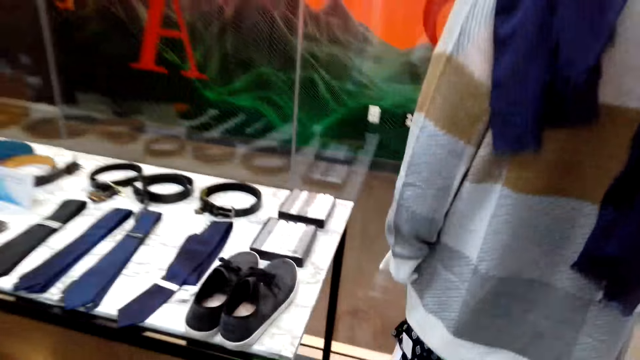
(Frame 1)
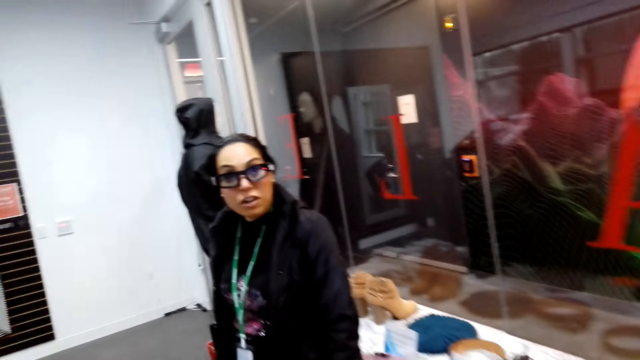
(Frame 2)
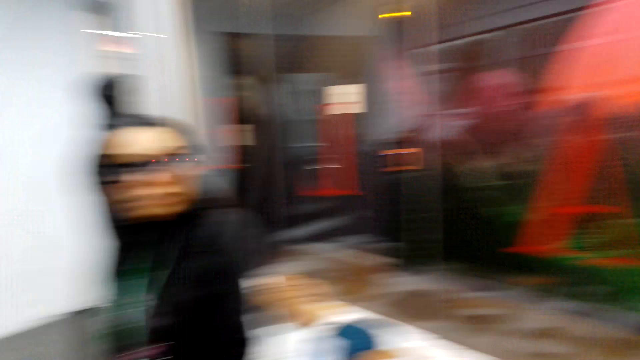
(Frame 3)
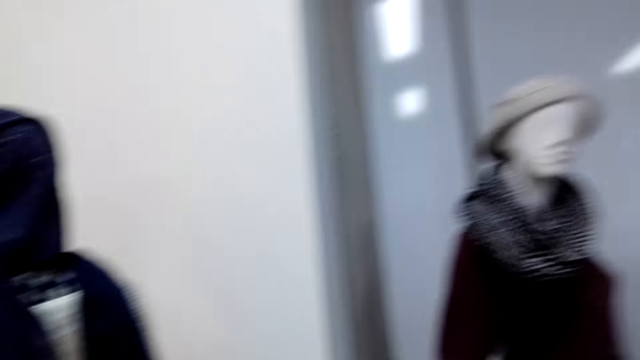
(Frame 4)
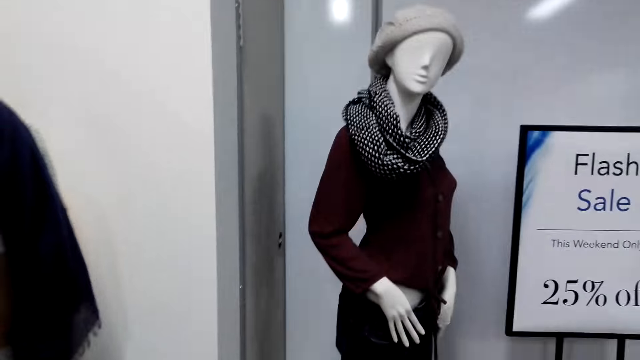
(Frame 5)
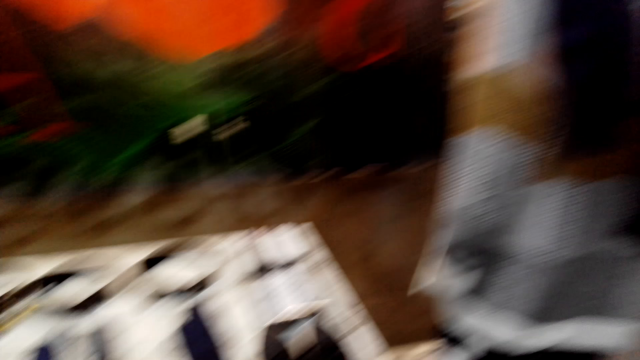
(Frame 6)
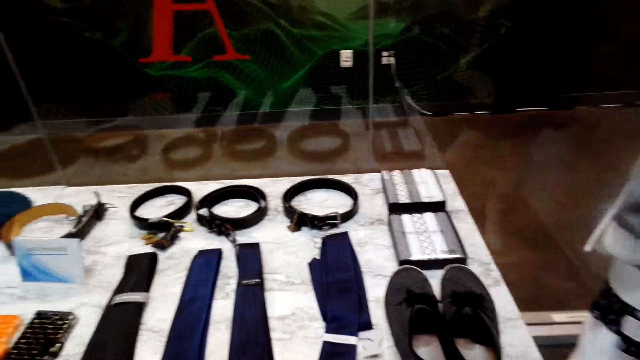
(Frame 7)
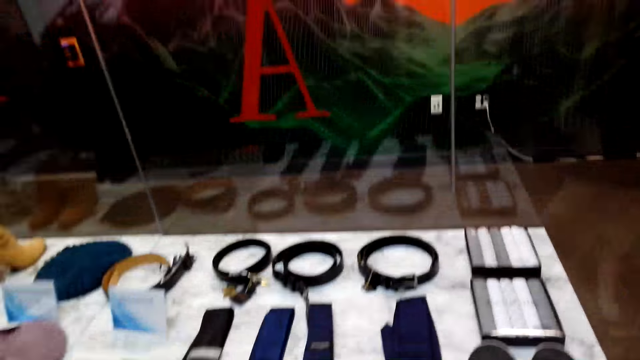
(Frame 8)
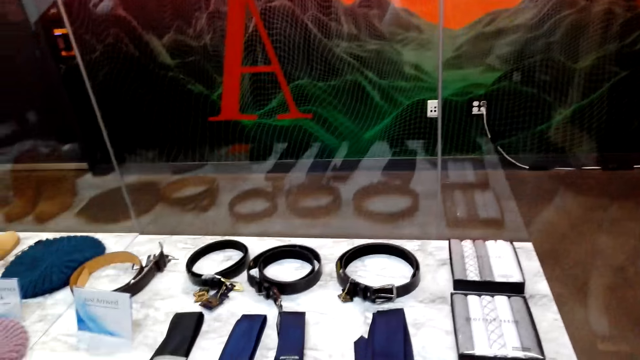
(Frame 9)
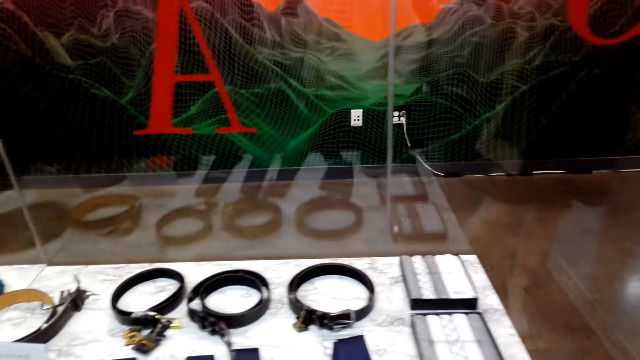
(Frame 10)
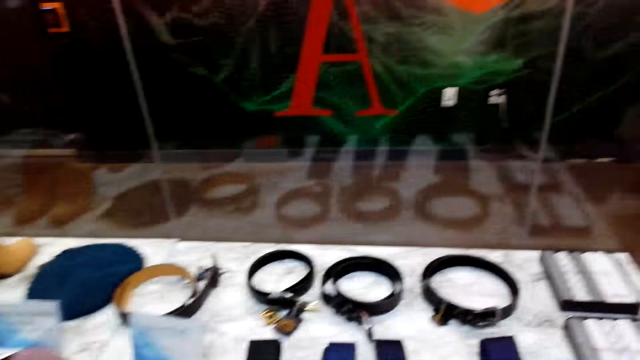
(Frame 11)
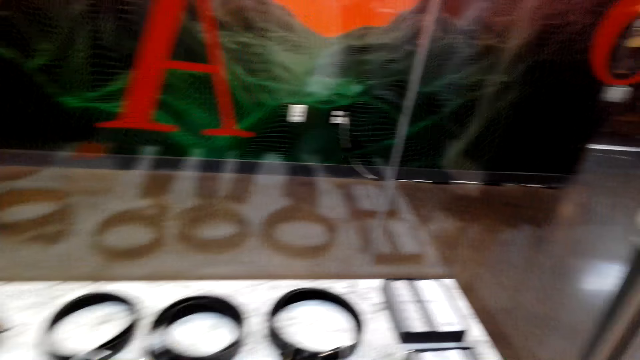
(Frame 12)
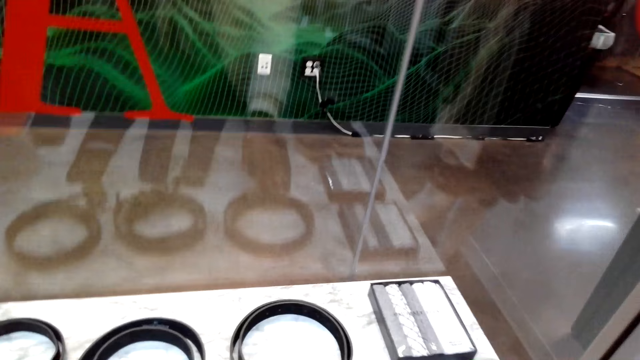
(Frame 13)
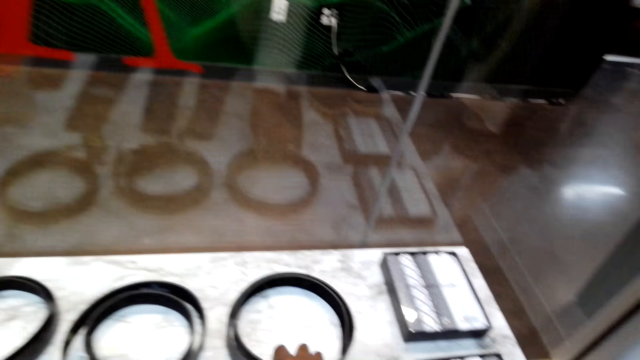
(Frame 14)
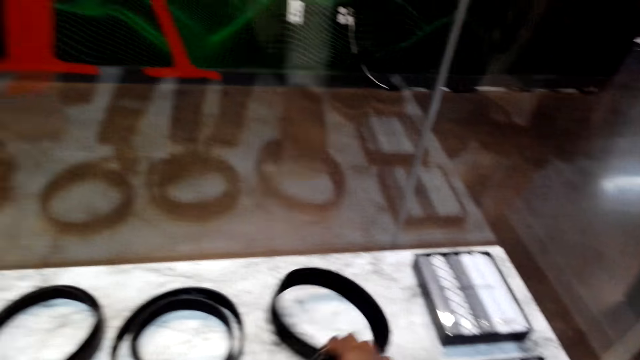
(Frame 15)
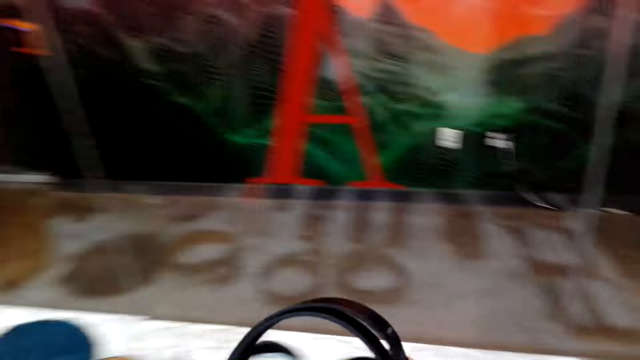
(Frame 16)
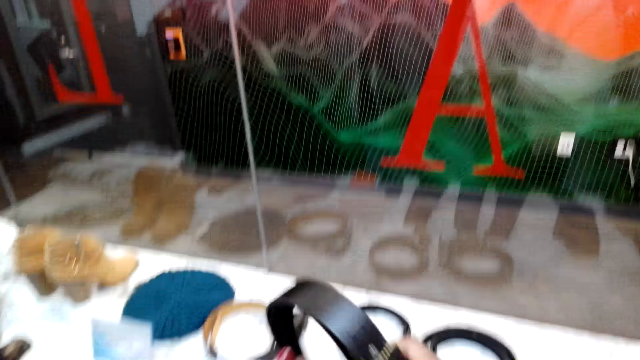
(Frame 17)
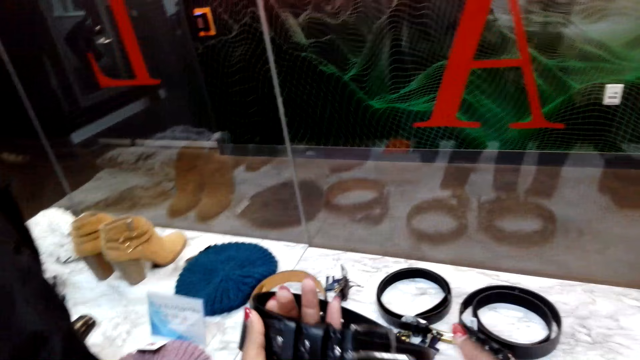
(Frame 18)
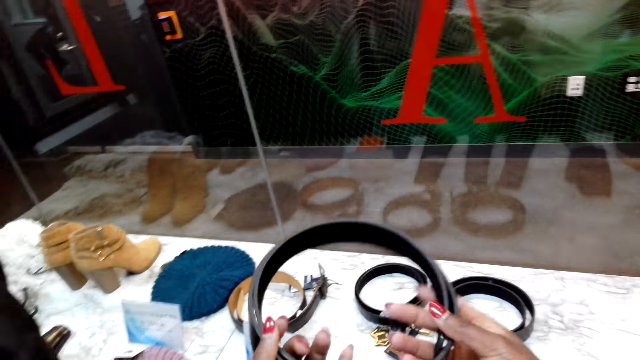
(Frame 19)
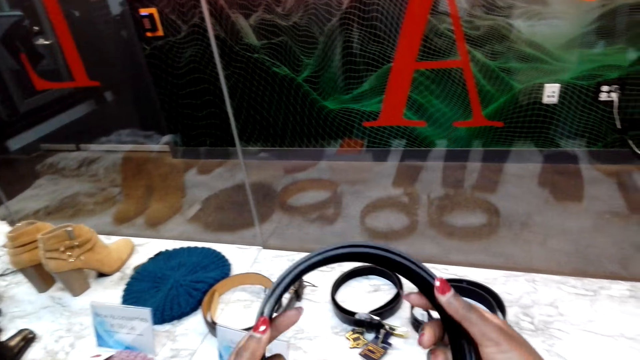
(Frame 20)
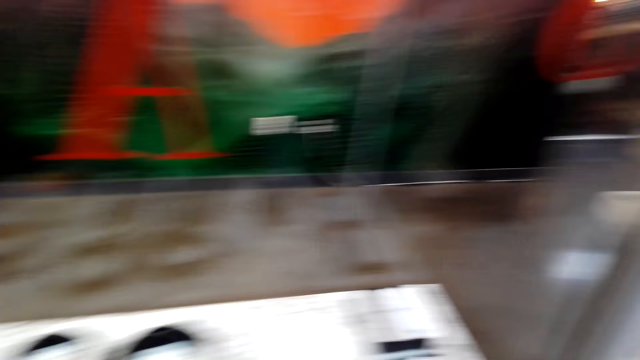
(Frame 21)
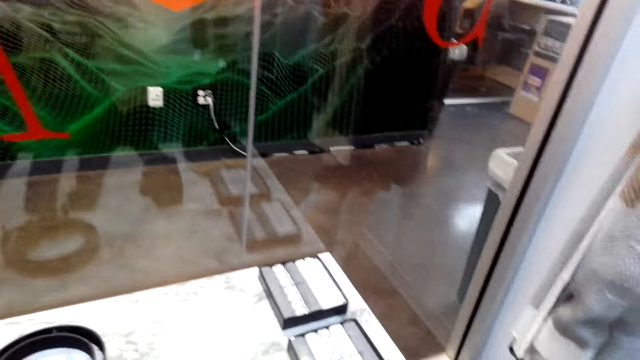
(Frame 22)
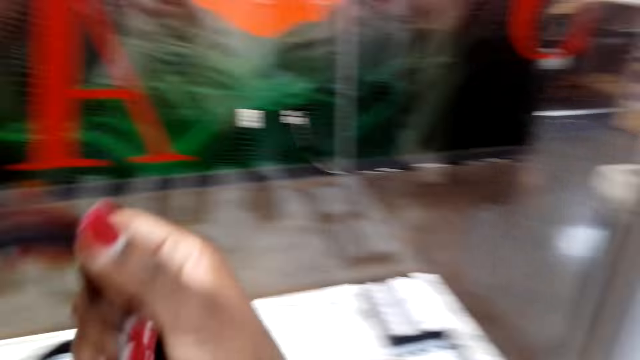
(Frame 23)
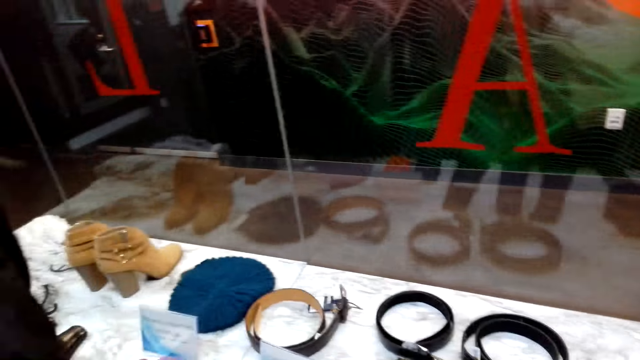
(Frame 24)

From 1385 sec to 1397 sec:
The camera wearer talks to a woman. They look around. They pick a belt on the table. They look at the belt.

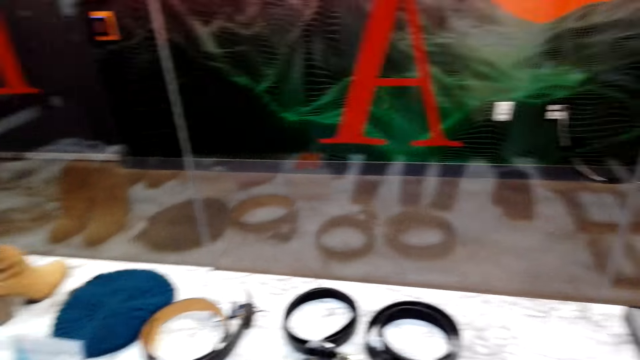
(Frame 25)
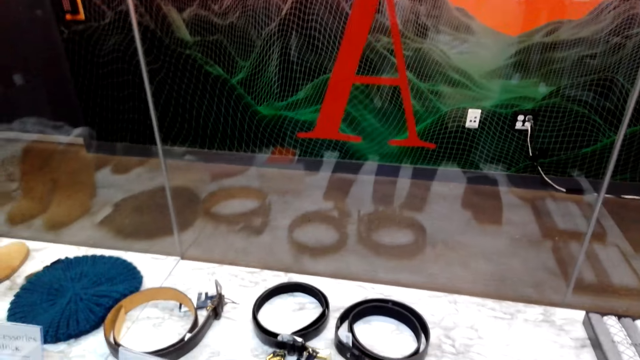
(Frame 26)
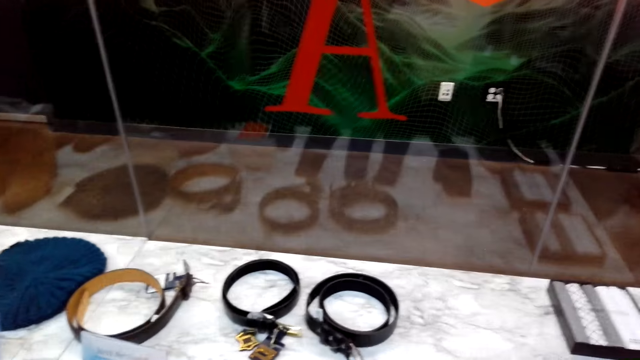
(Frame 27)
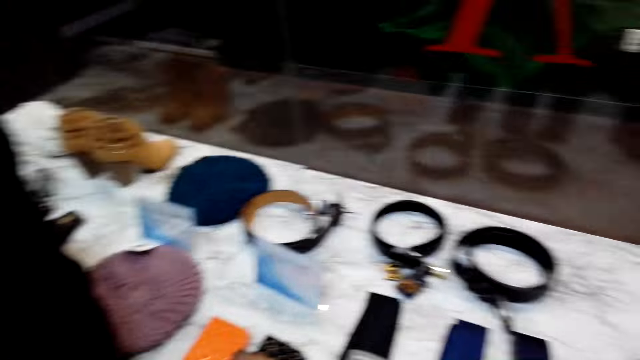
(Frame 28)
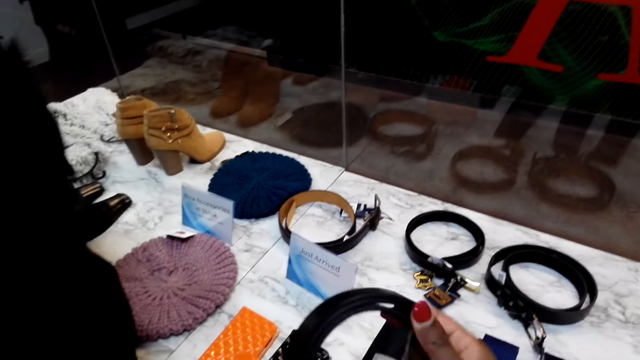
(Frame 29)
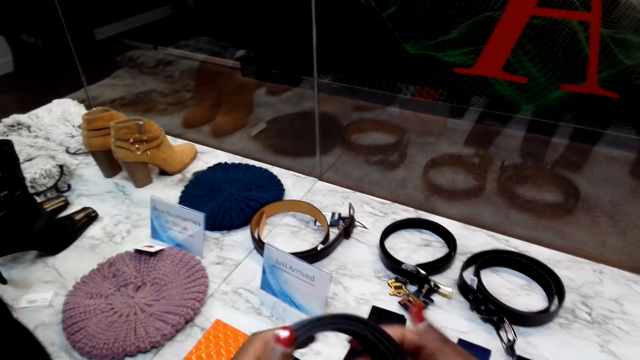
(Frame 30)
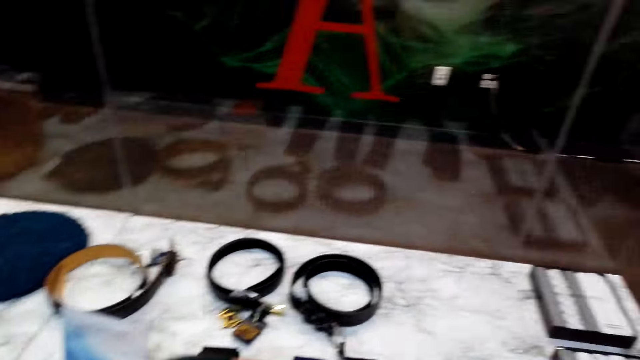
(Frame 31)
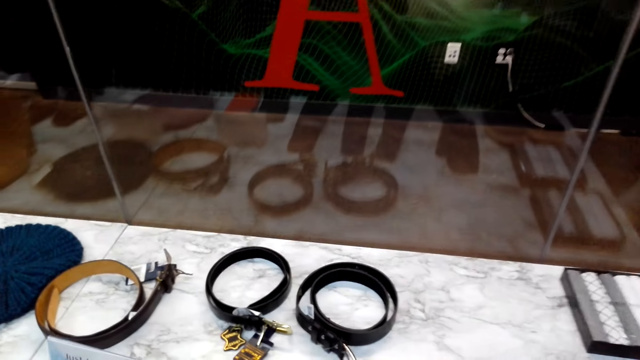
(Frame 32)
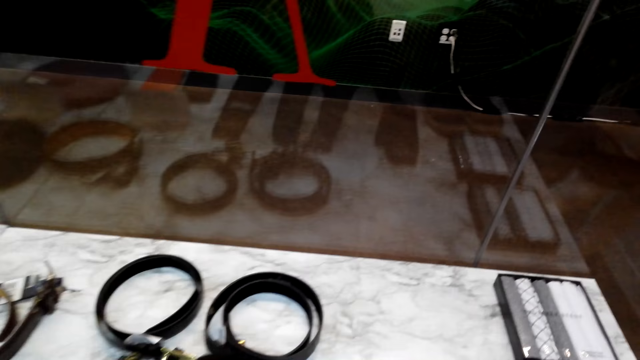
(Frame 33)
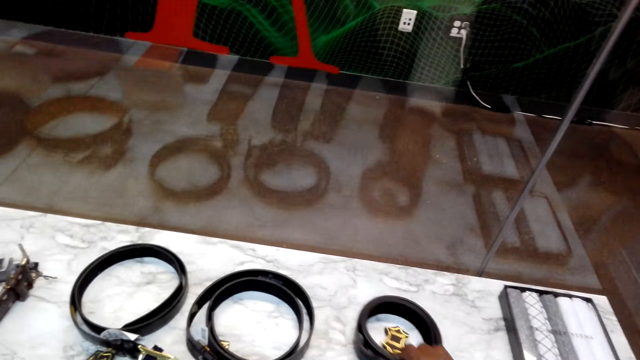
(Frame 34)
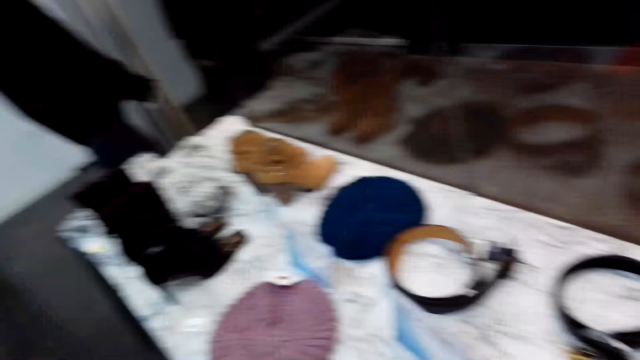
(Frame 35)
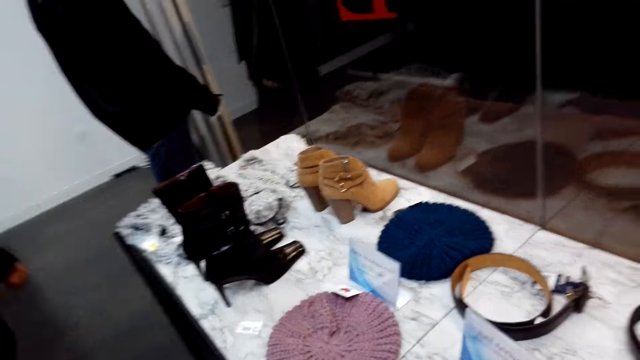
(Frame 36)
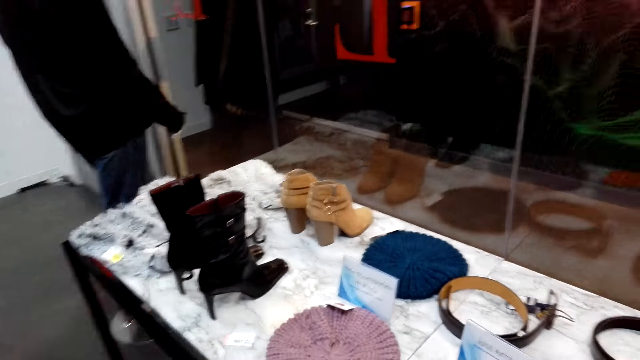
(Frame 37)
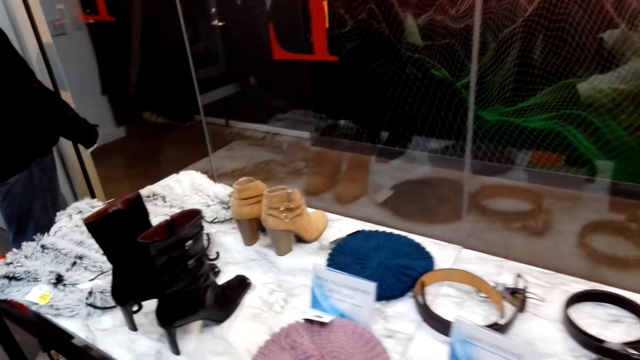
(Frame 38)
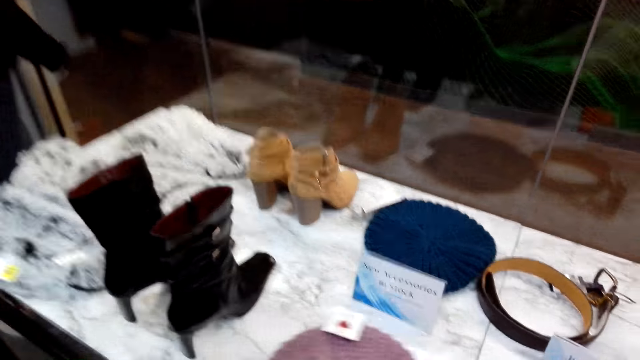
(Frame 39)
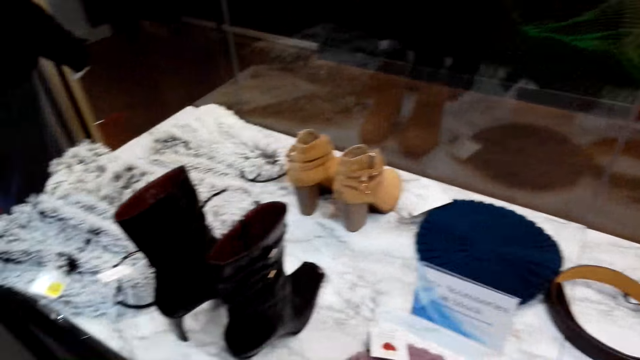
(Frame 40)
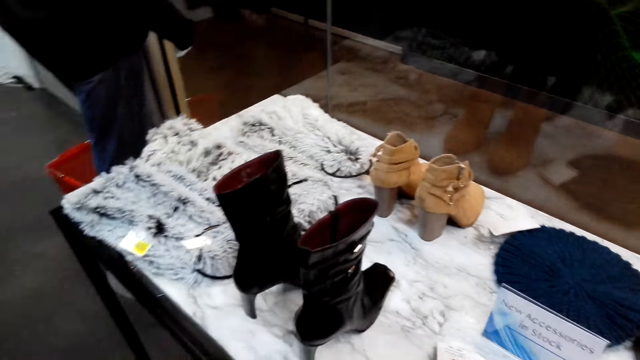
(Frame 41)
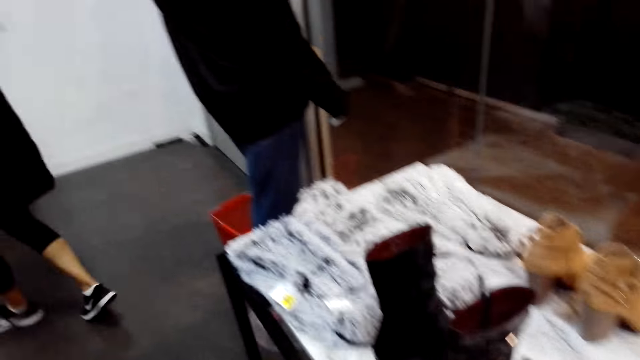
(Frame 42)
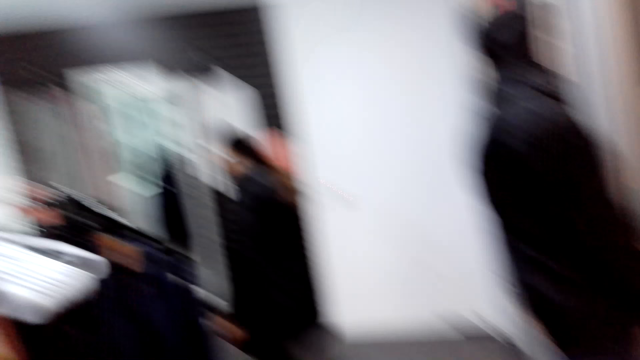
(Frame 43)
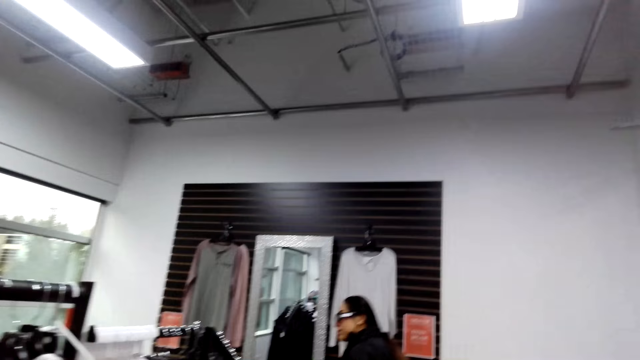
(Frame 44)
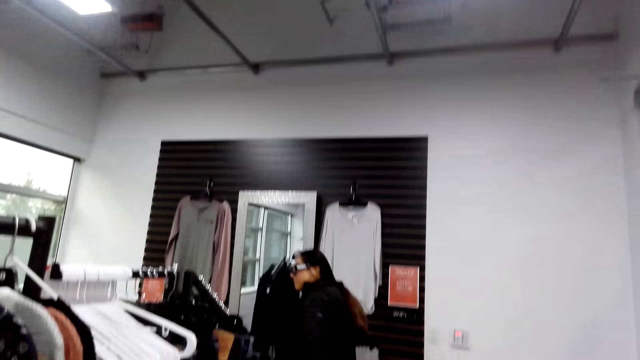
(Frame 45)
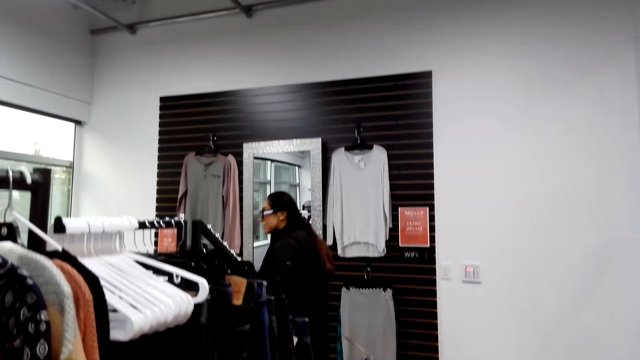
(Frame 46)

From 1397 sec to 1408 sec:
The camera wearer talks to a woman. They fold the belt. They place the belt on the table. They walk around the store.
